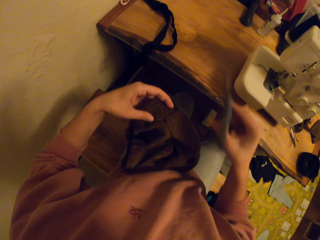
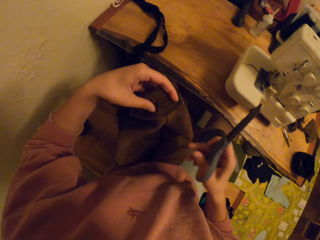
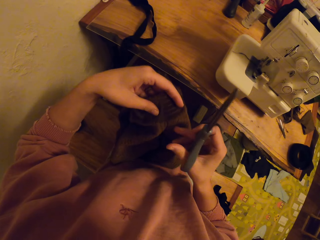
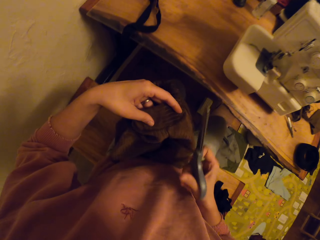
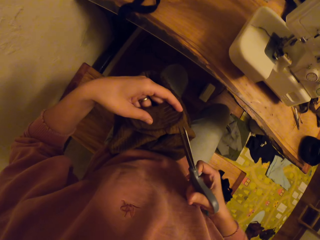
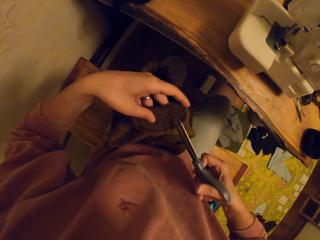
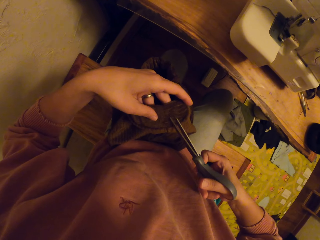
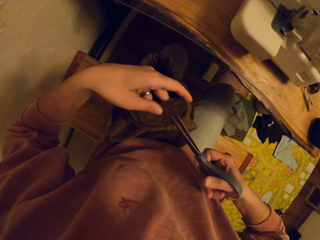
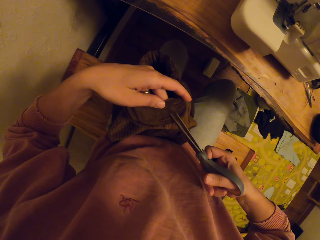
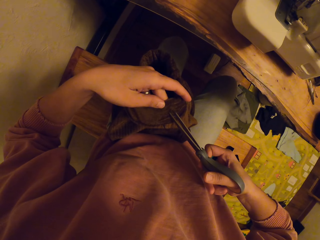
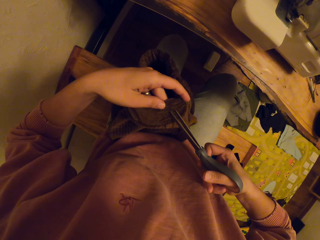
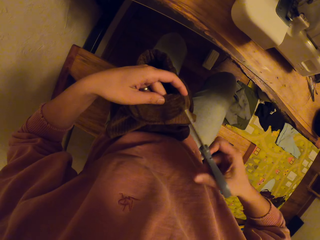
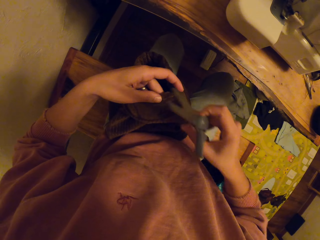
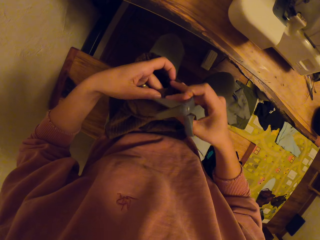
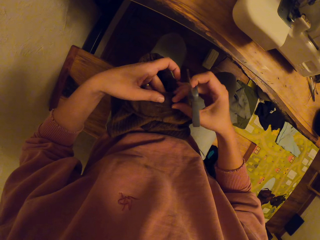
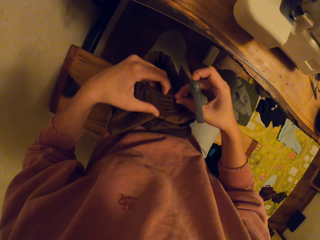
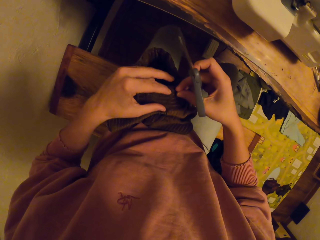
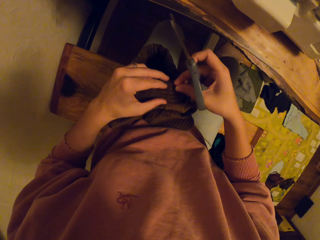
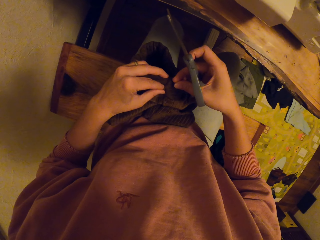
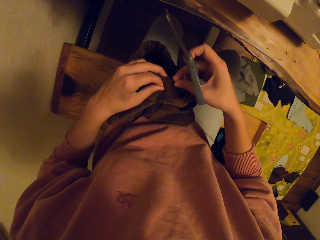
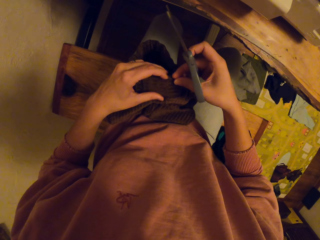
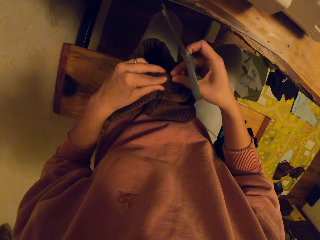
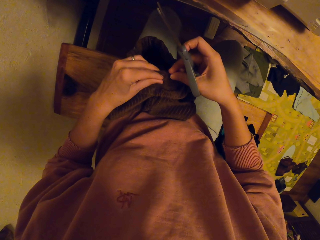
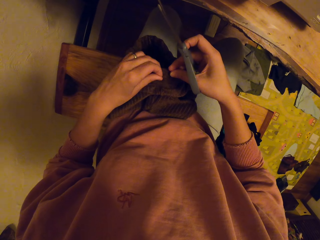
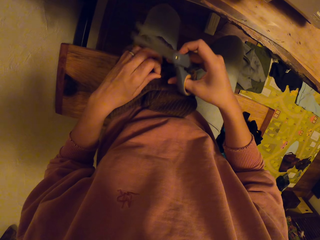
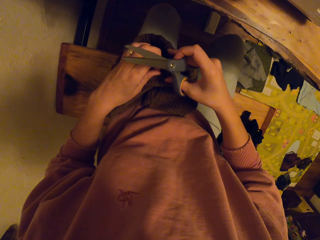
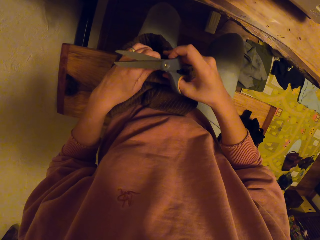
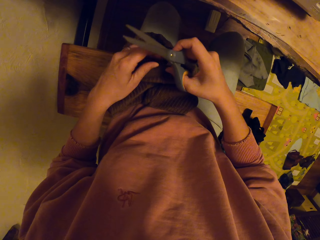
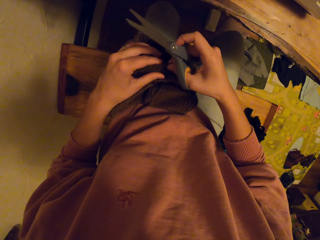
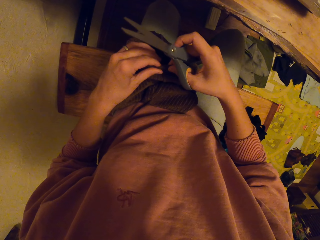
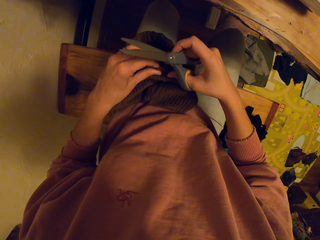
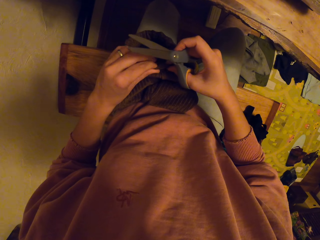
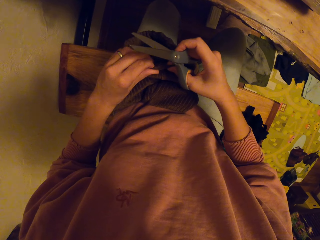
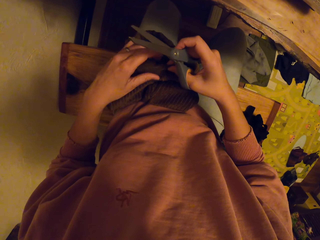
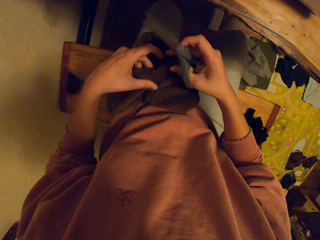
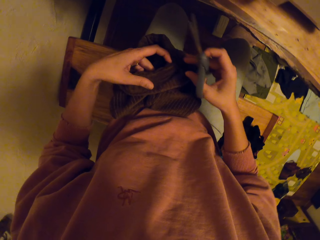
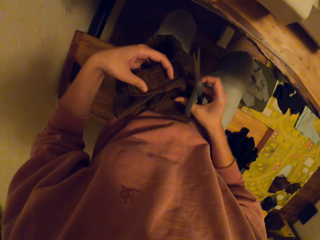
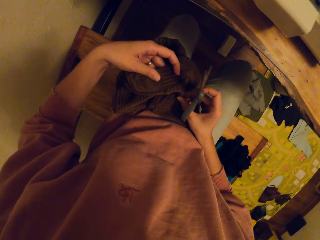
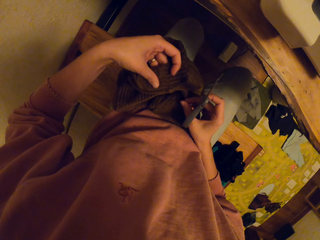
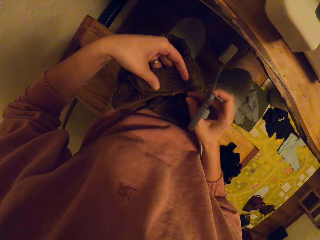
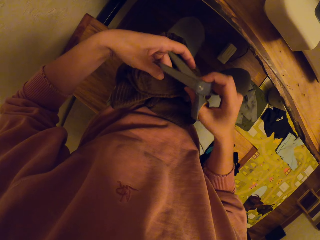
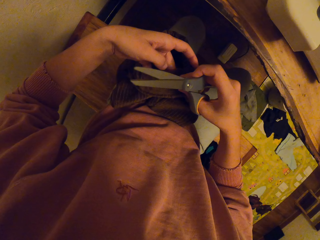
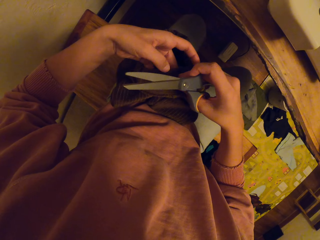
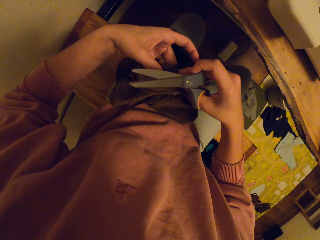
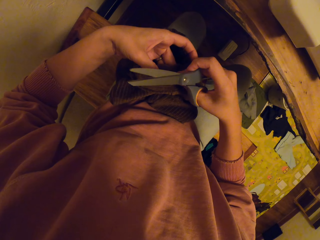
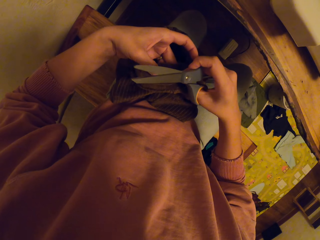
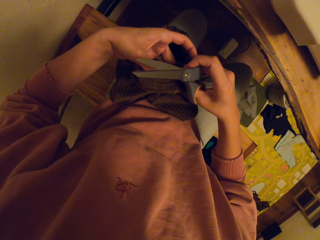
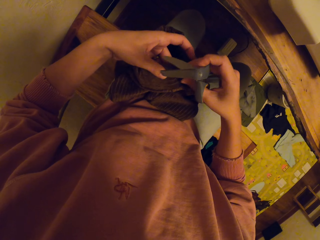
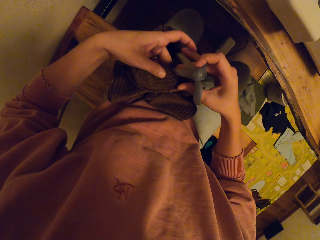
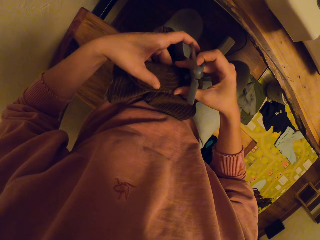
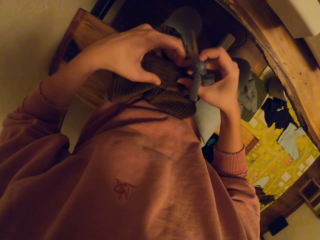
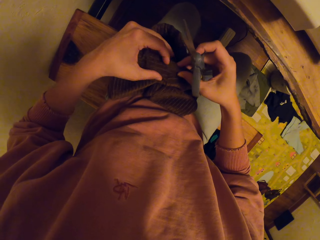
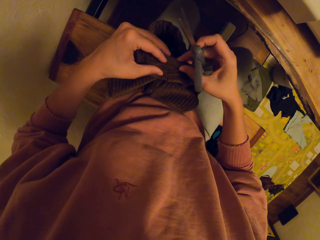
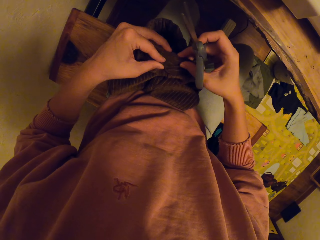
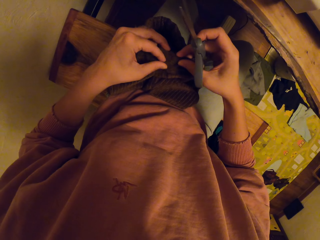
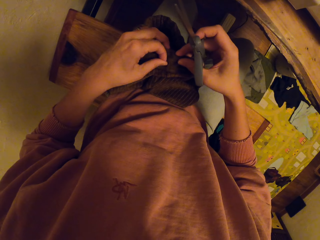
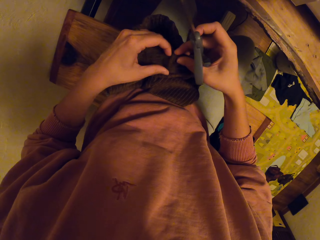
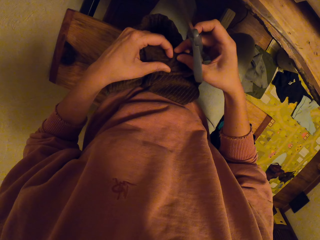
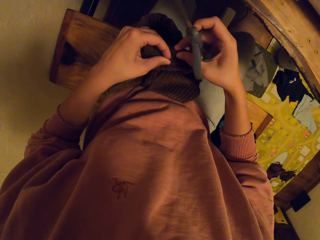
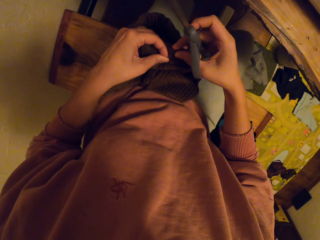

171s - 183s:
The camera wearer takes the scissors on the table.

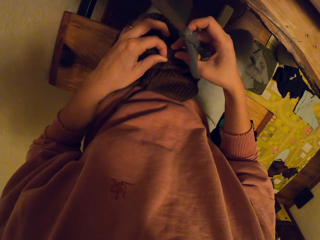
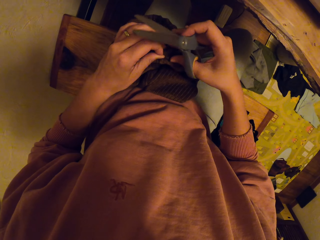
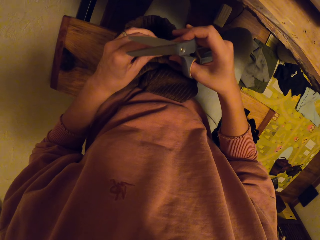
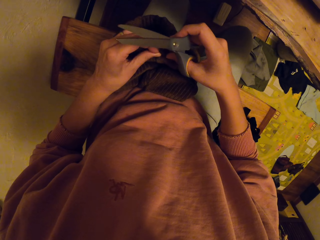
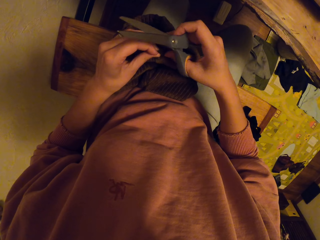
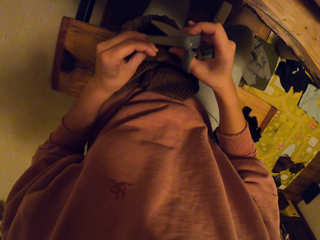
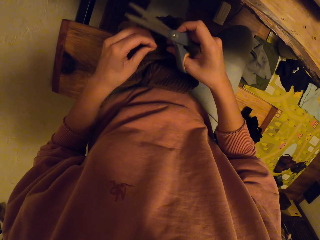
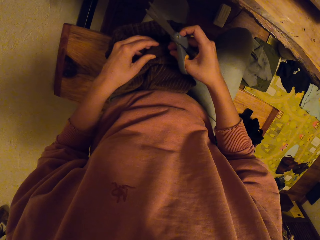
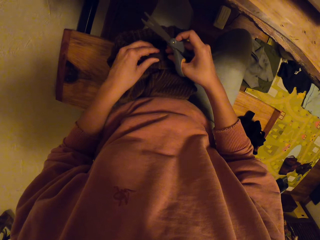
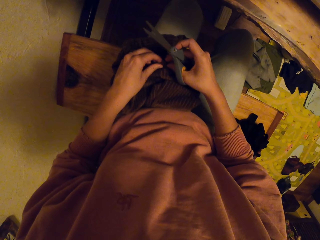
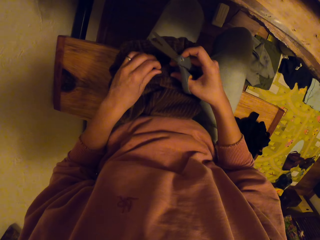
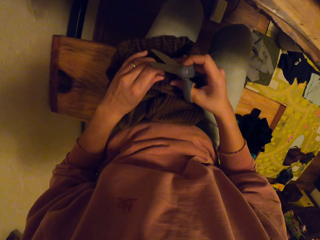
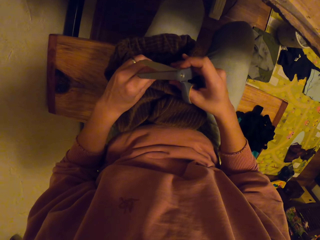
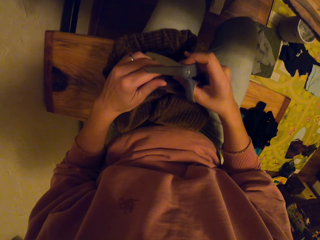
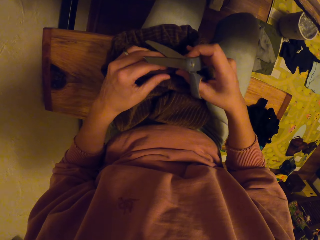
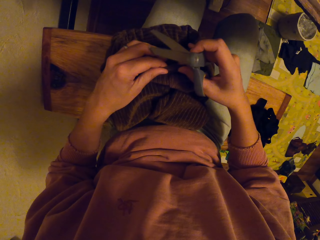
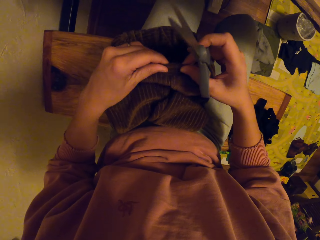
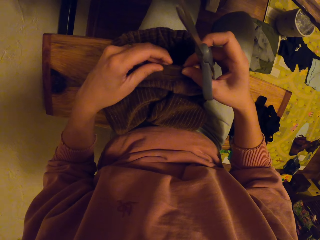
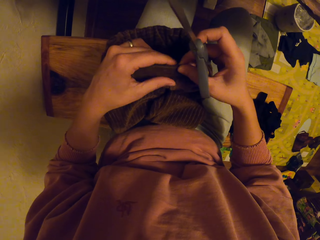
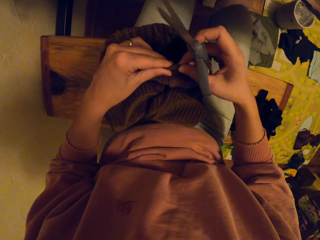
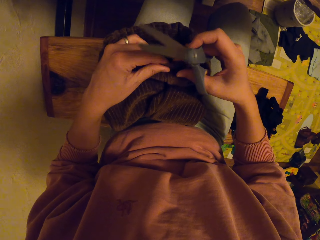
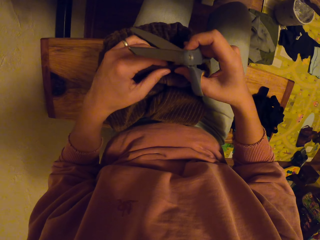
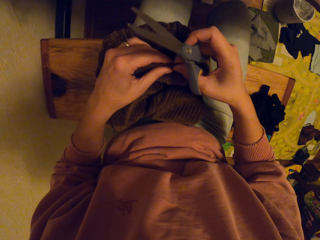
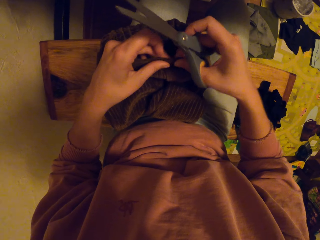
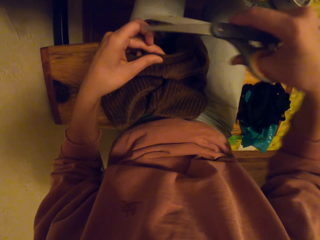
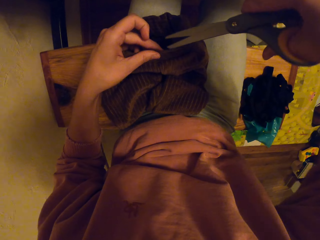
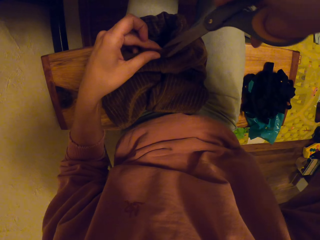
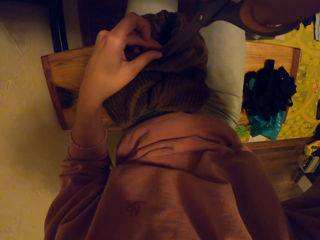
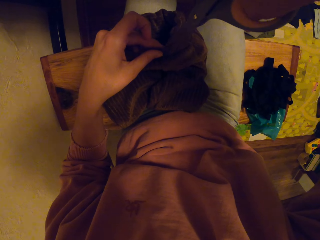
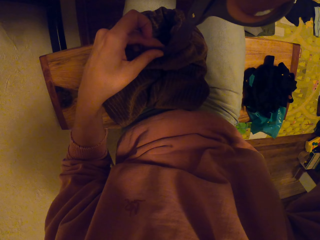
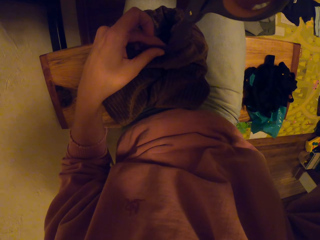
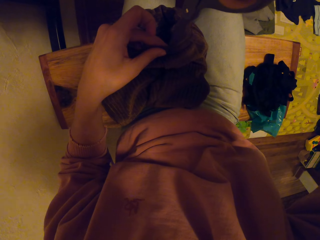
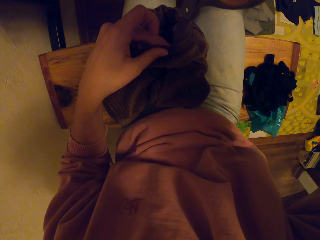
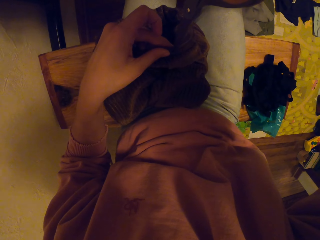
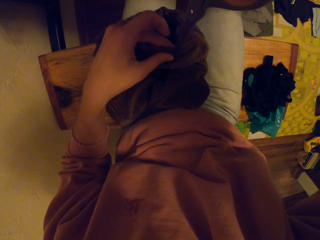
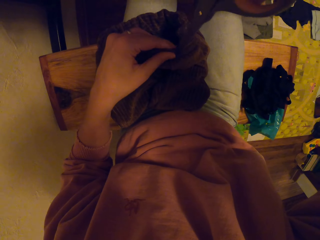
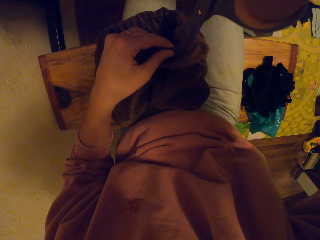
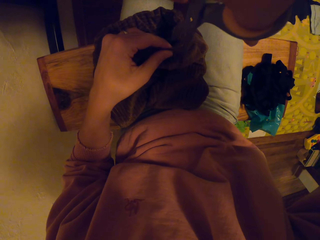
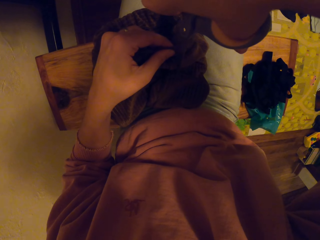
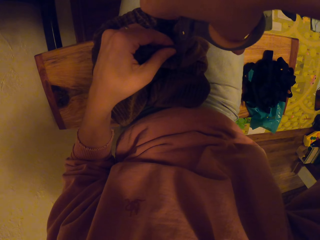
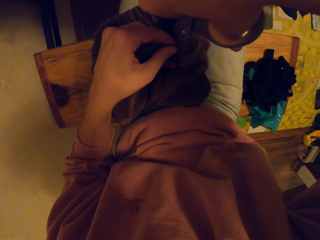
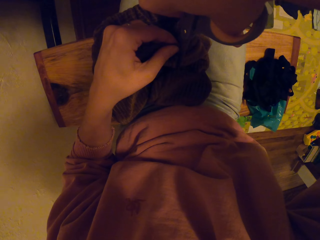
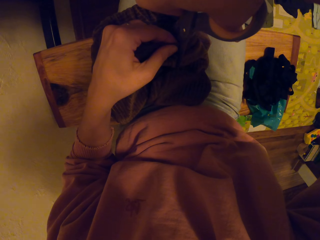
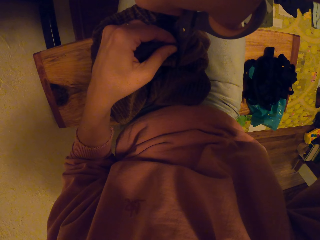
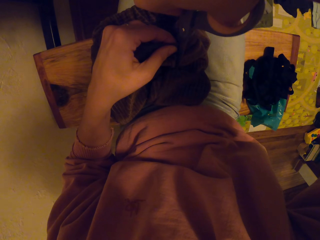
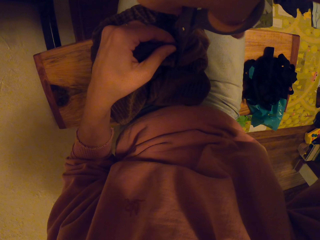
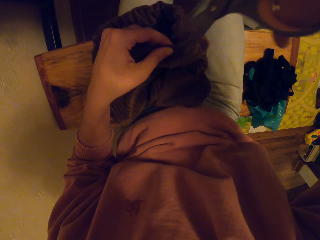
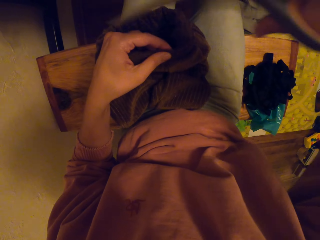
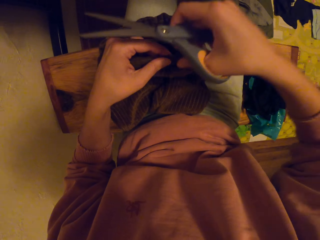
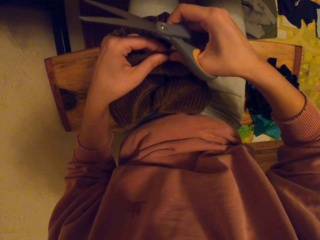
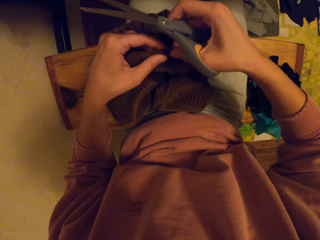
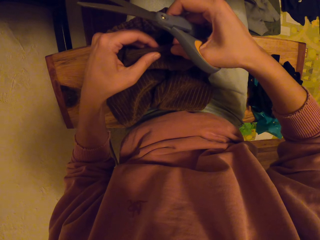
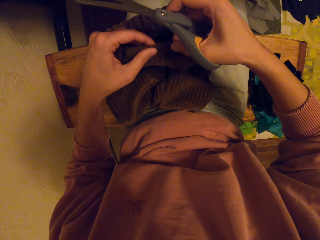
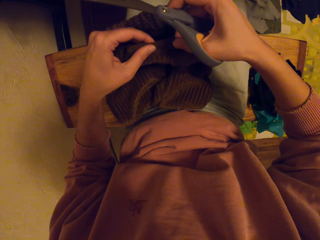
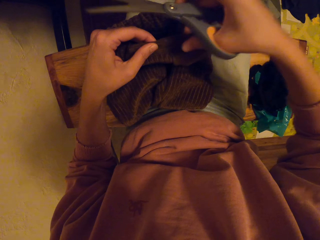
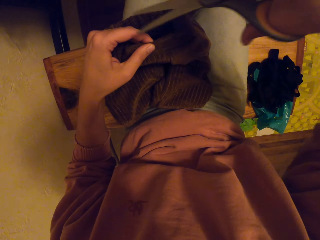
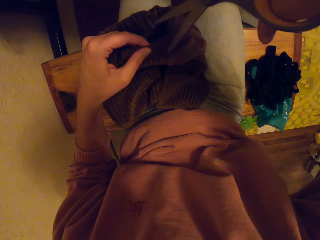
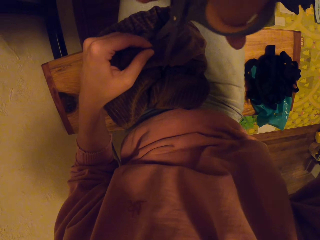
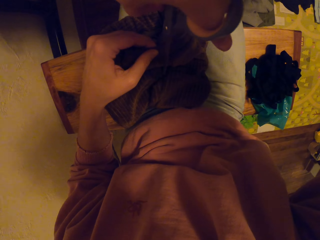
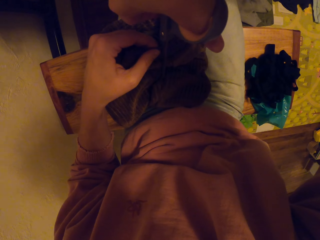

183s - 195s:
The camera wearer cuts the cloth. They cut the trouser.
